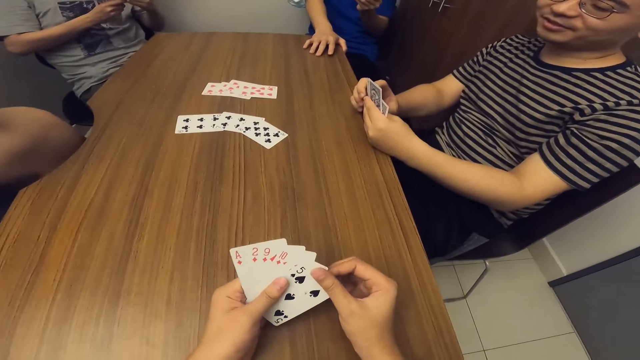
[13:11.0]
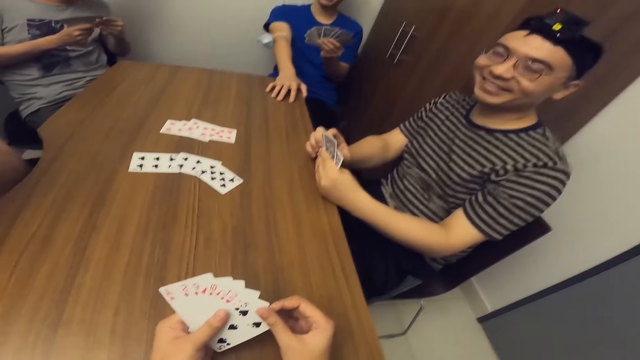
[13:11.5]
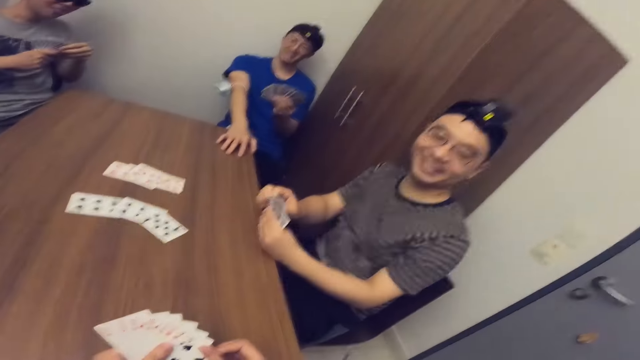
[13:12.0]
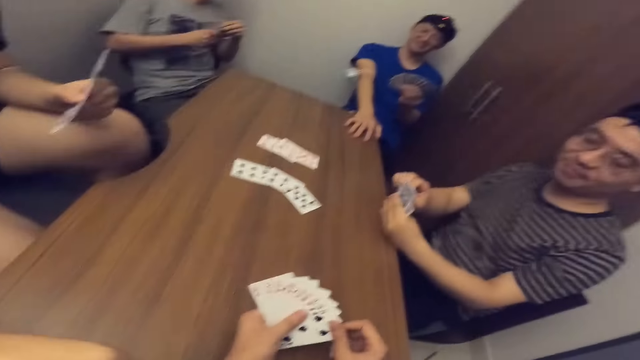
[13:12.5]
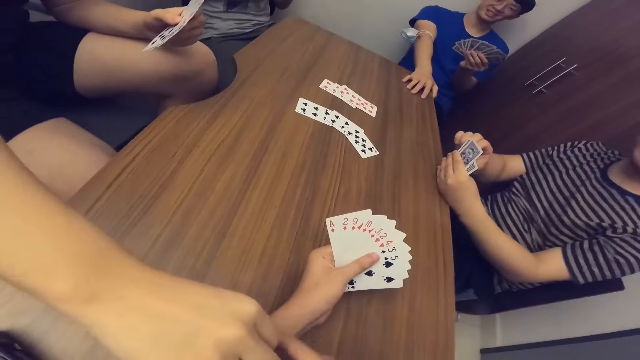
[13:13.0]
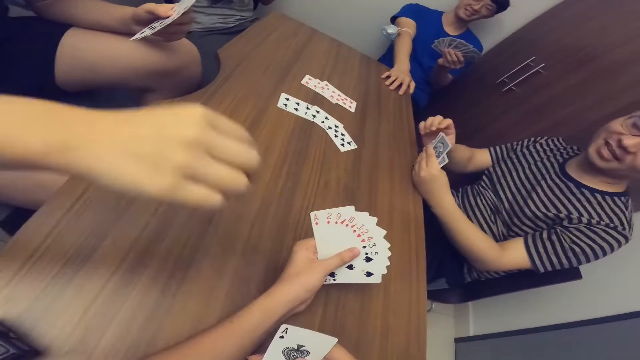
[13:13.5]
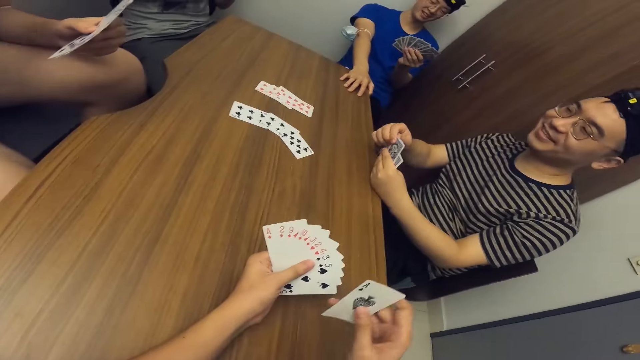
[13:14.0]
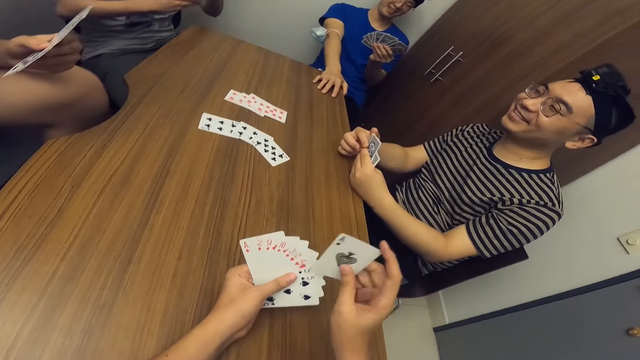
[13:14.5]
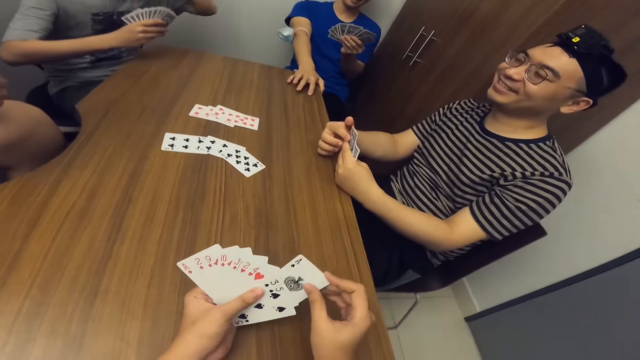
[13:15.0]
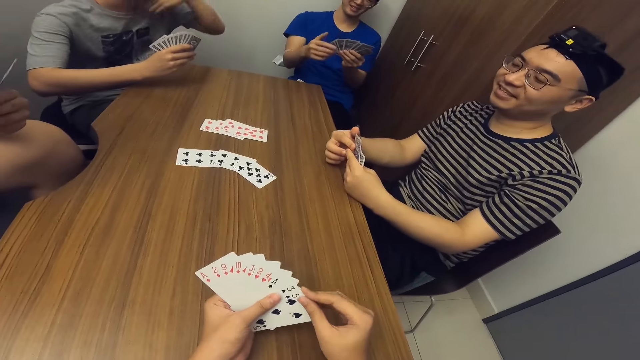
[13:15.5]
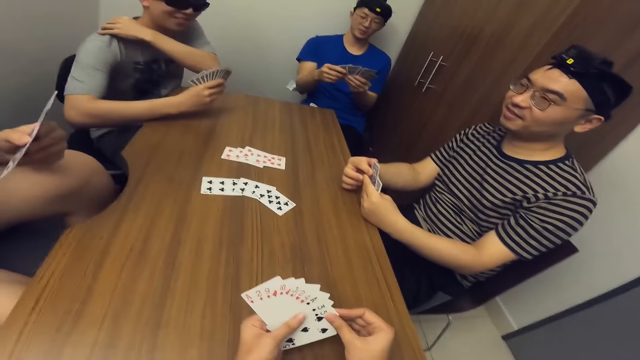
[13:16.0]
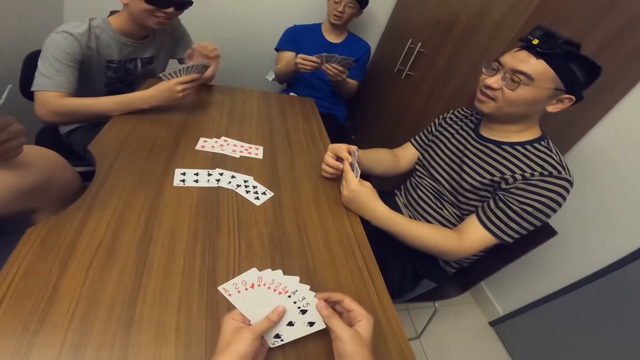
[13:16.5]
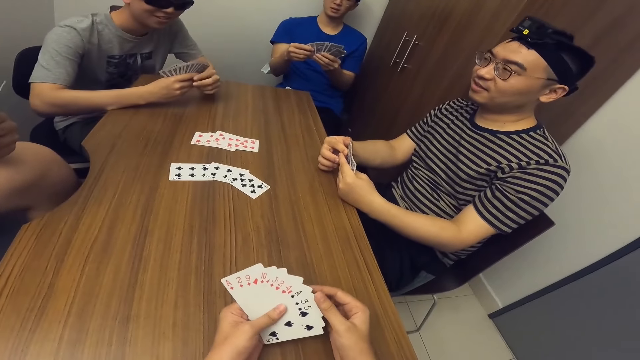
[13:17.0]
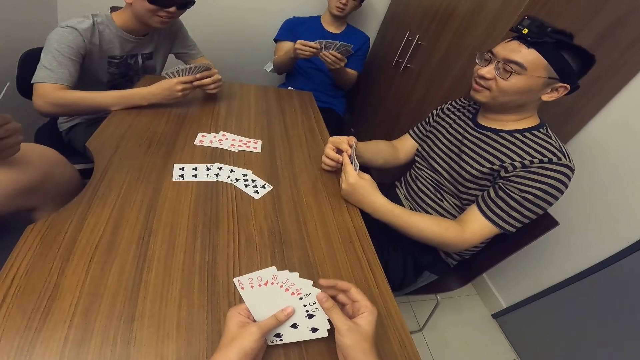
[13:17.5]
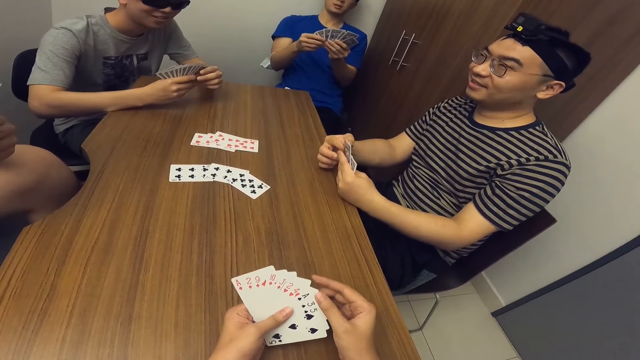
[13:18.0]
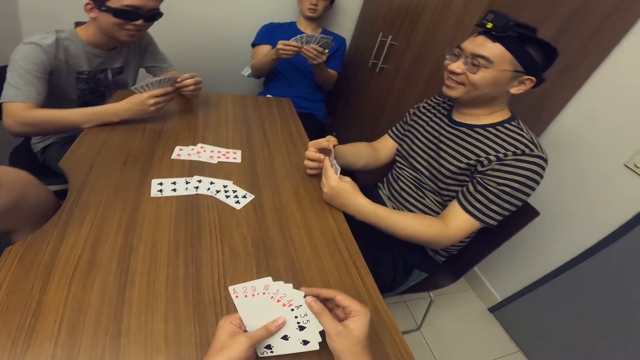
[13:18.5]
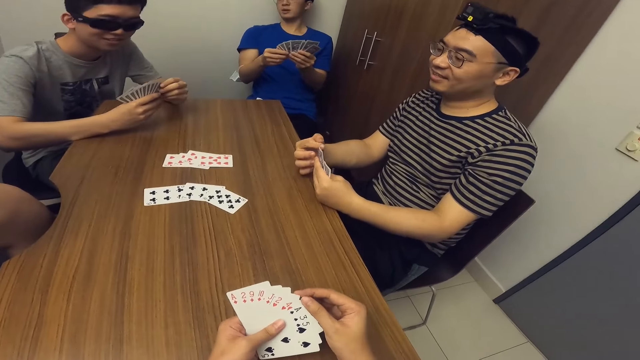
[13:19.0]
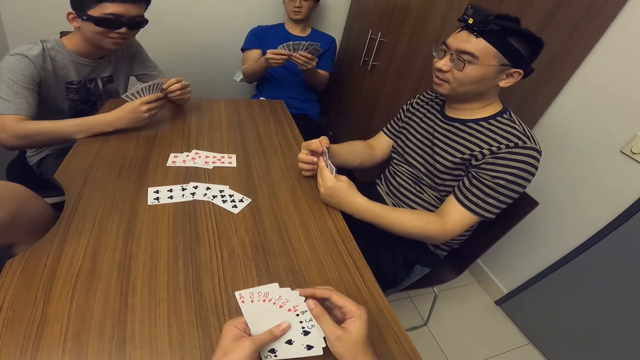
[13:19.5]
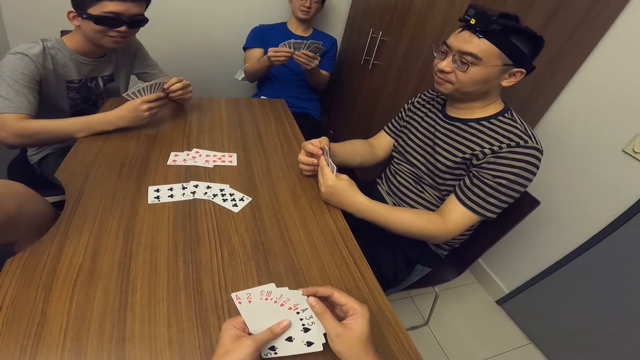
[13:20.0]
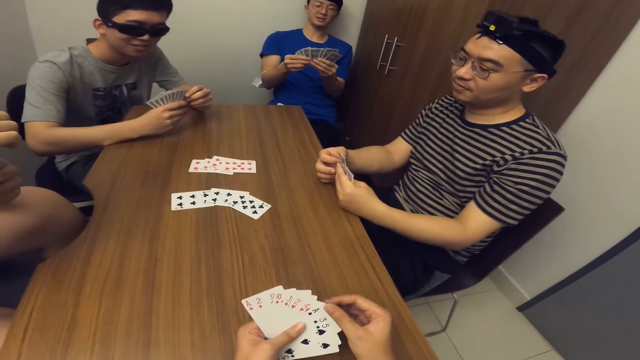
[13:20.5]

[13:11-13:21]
The camera wearer collects a card from a man with his right hand. The man passes the card to the camera wearer with his right hand.

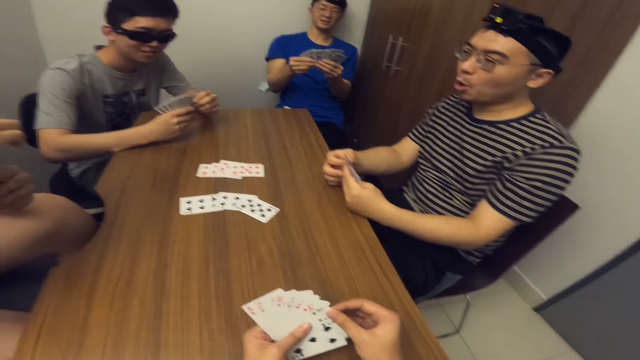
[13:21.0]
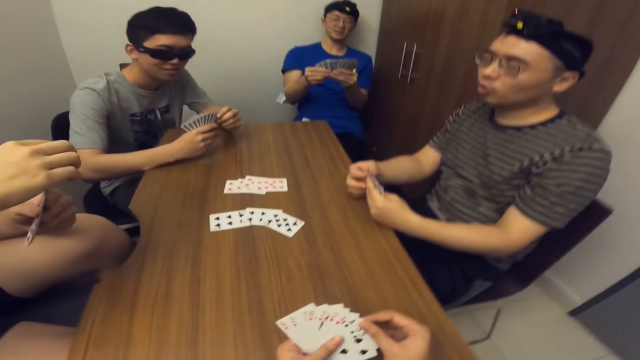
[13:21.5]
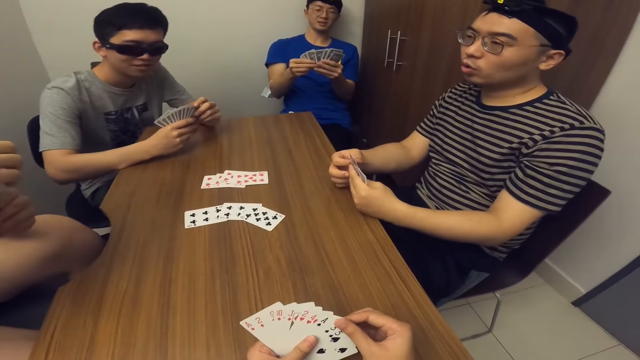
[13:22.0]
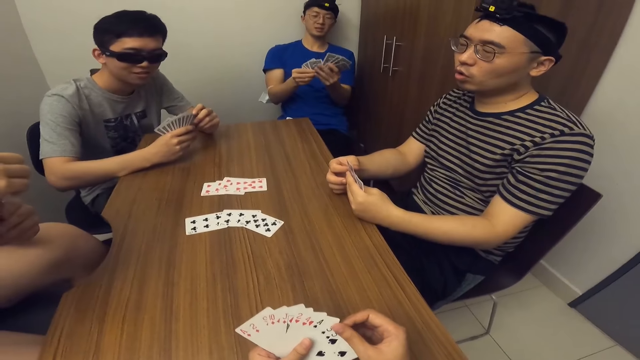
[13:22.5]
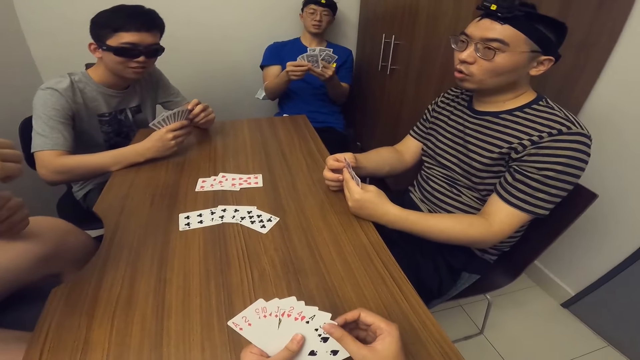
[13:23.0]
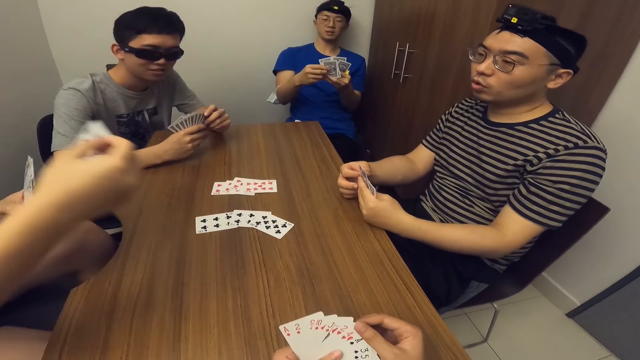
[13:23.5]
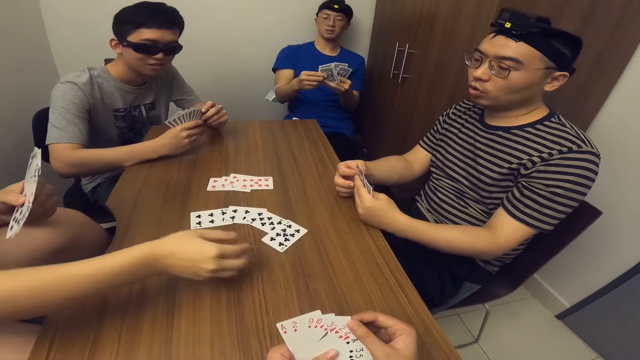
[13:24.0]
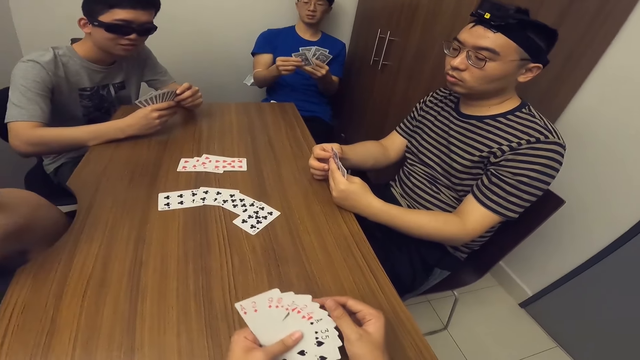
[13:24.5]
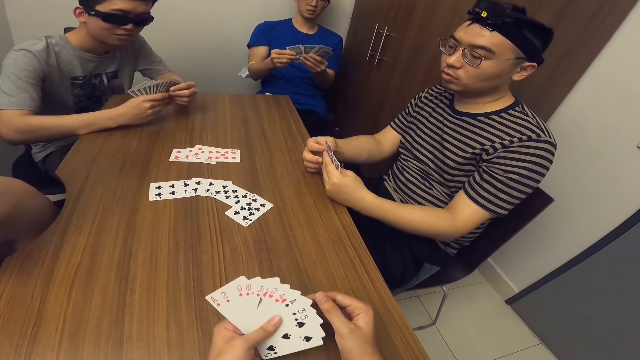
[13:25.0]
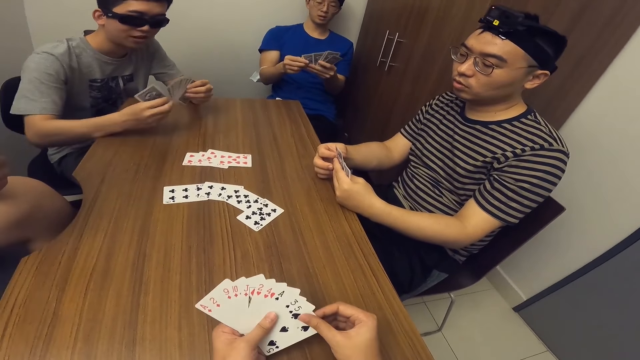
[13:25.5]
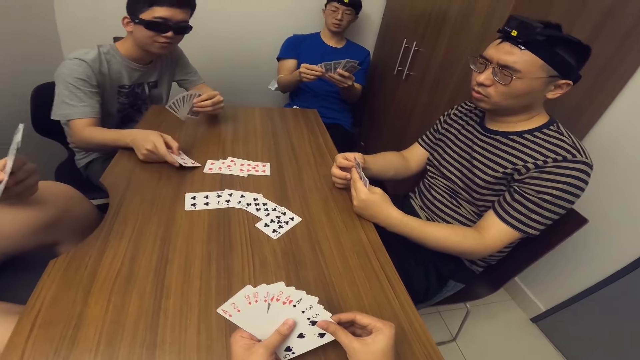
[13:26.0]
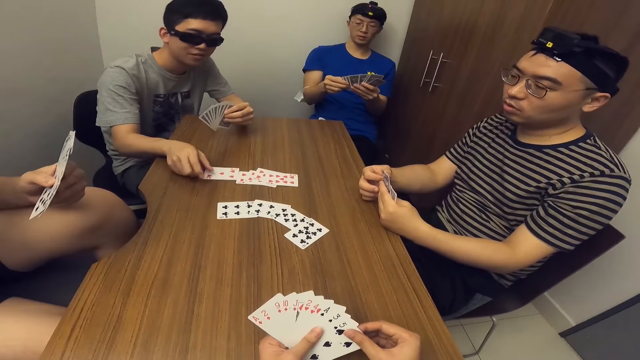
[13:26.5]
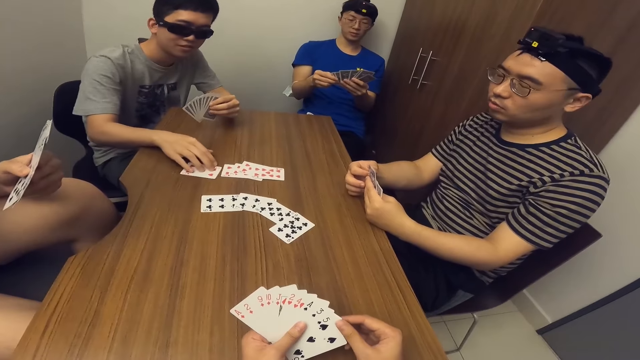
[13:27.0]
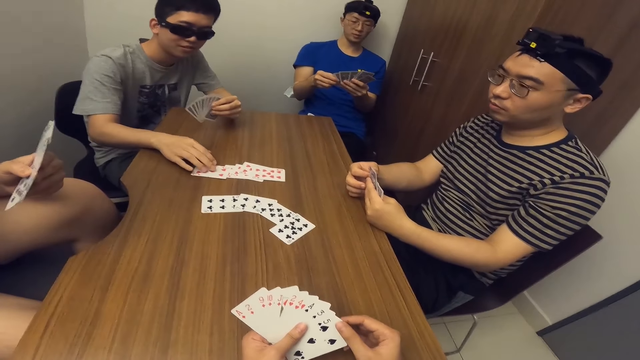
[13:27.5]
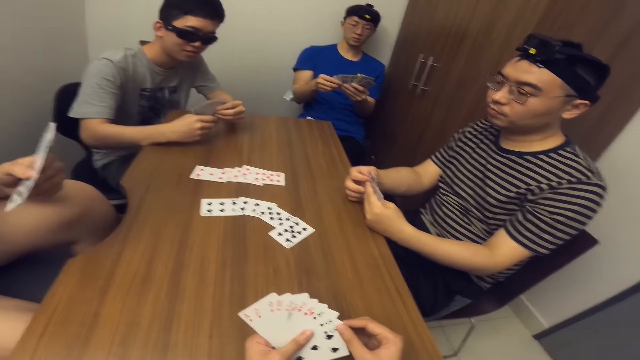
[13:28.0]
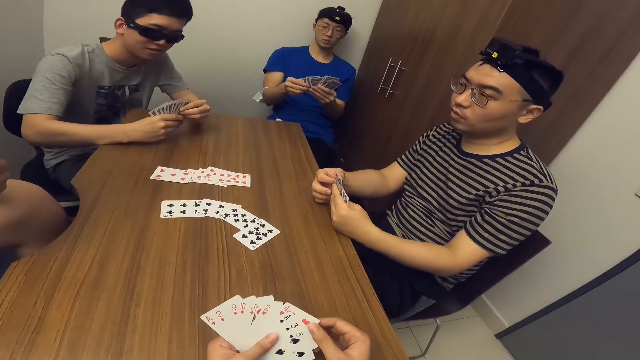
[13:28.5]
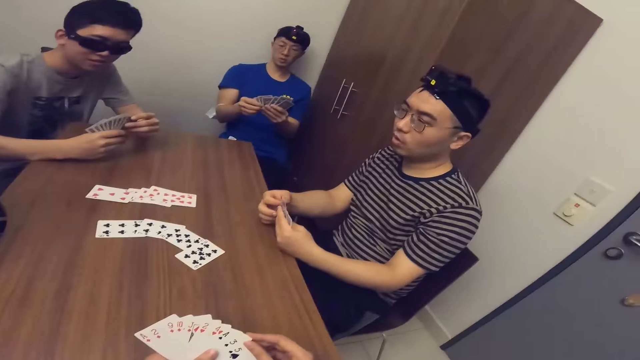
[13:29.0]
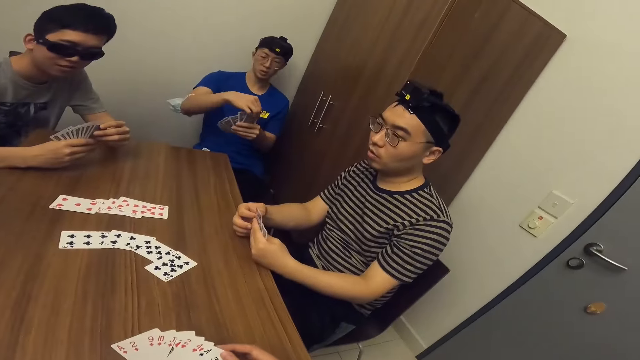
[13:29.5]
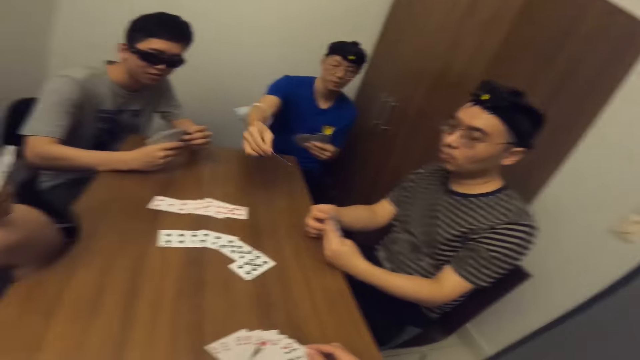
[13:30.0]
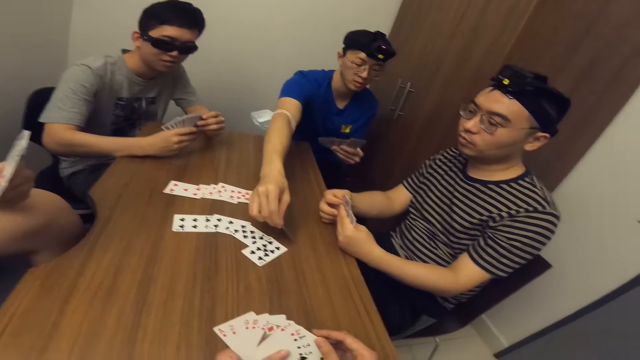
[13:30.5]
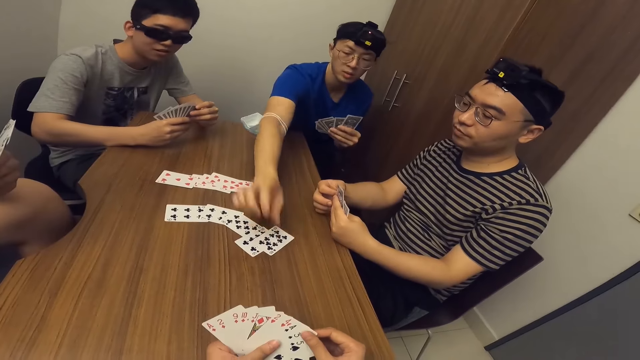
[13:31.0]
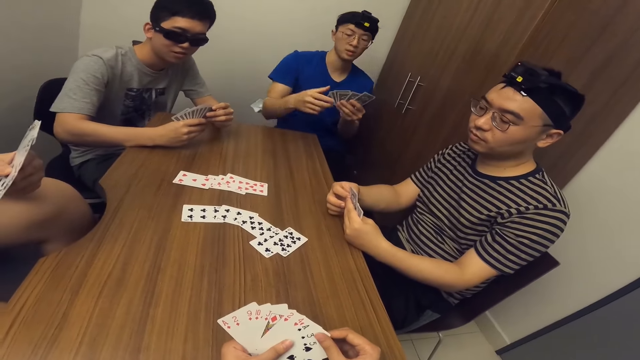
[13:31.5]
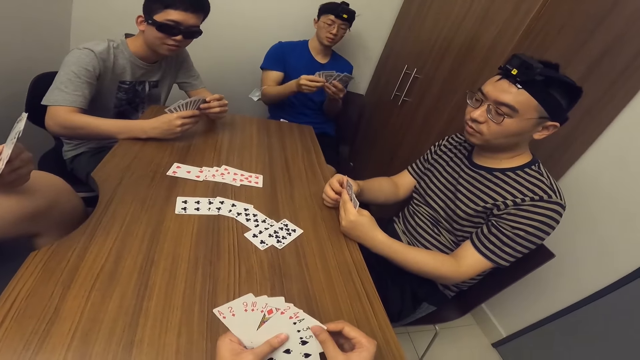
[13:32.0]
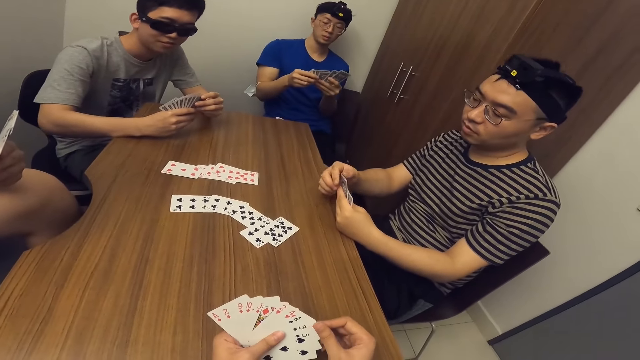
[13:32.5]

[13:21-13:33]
A man places a card on the table with his right hand. Another man places a card on the table with his right hand. A third man places a card on the table with his right hand.
